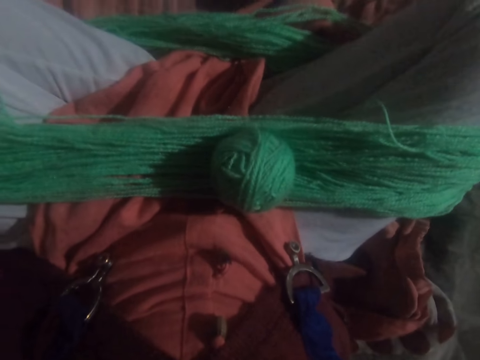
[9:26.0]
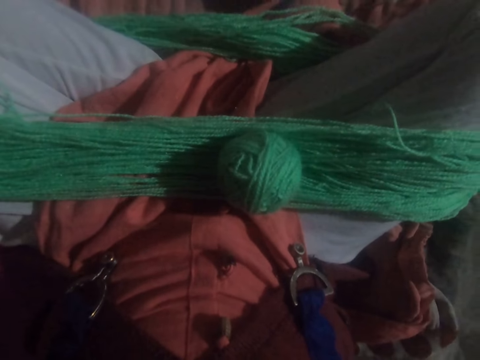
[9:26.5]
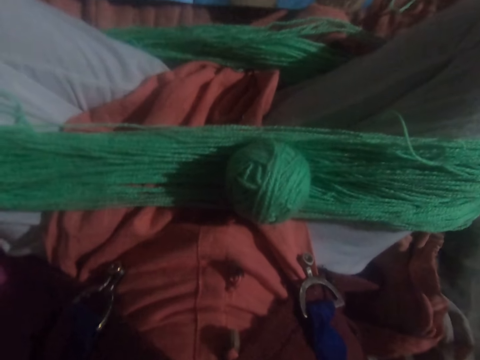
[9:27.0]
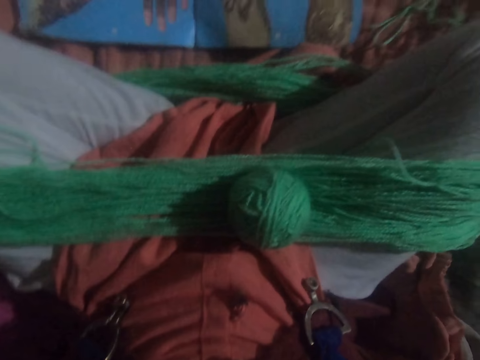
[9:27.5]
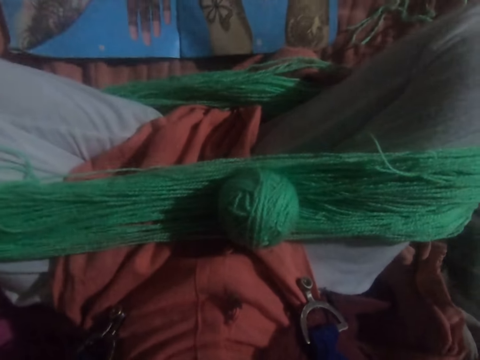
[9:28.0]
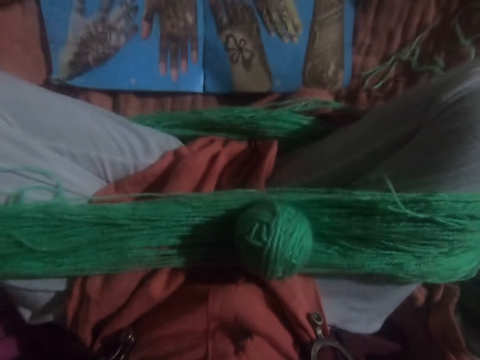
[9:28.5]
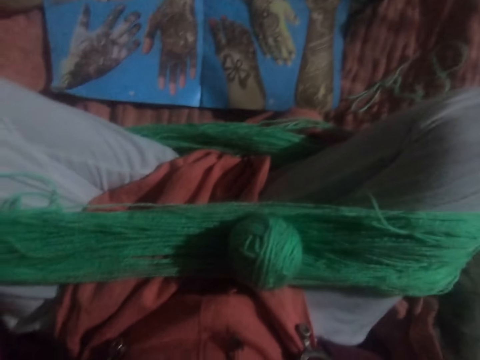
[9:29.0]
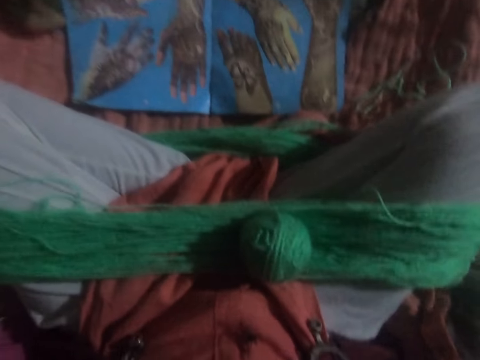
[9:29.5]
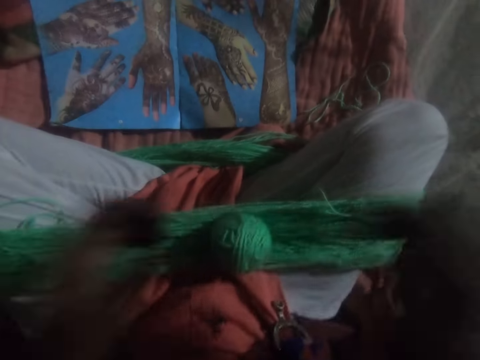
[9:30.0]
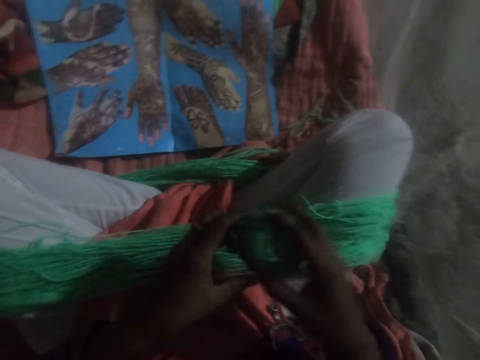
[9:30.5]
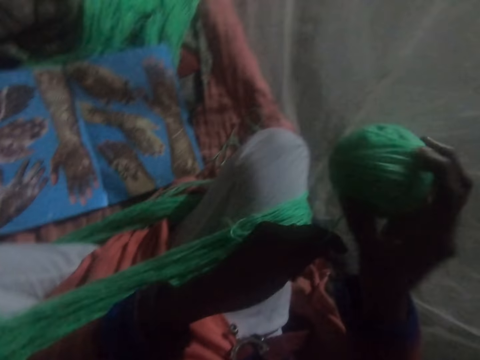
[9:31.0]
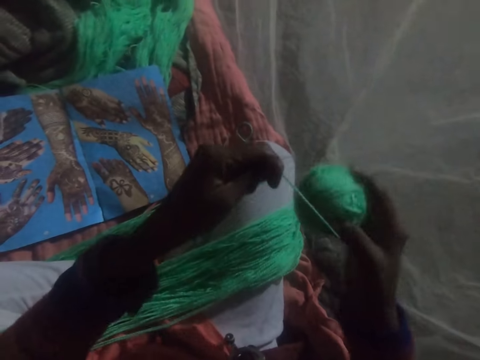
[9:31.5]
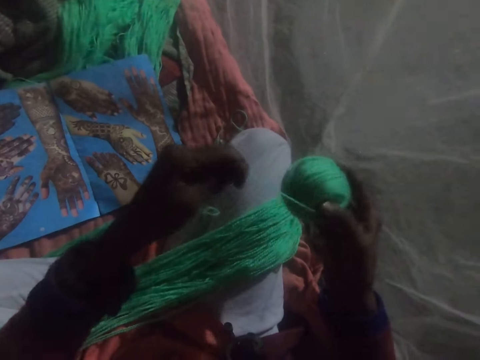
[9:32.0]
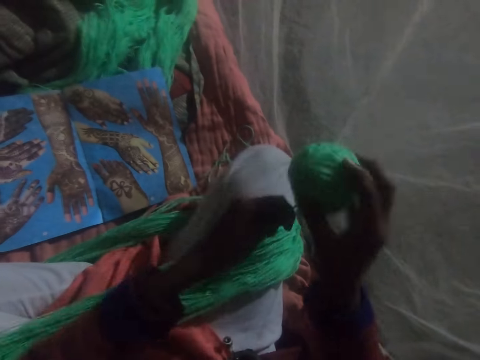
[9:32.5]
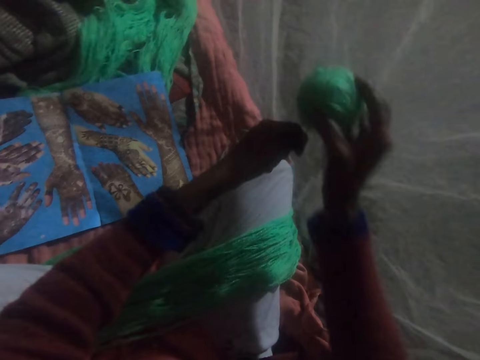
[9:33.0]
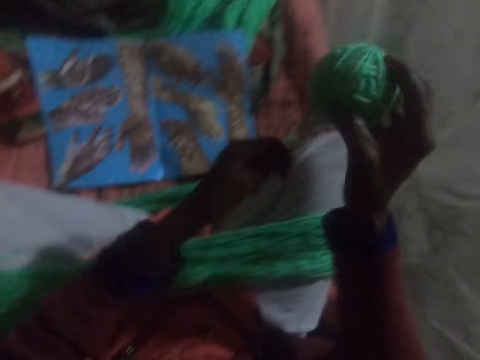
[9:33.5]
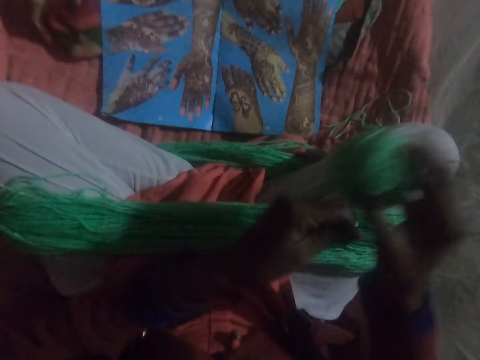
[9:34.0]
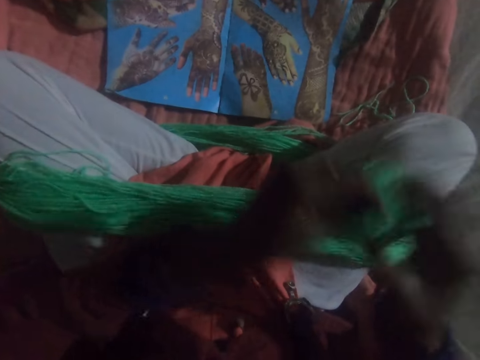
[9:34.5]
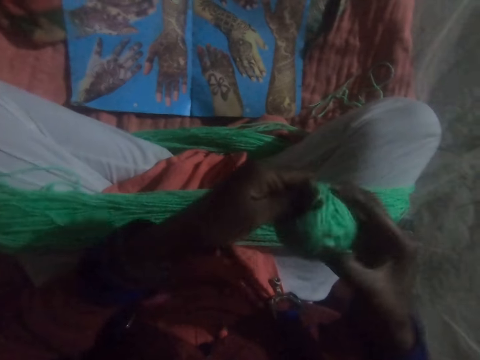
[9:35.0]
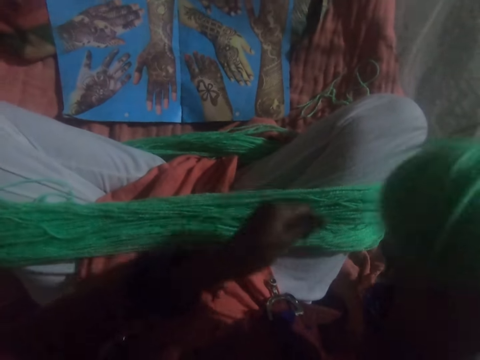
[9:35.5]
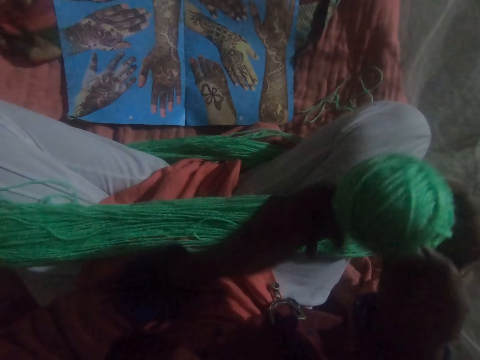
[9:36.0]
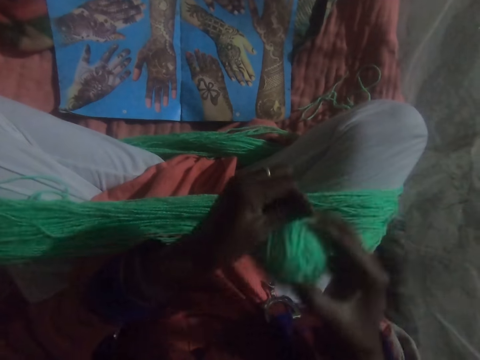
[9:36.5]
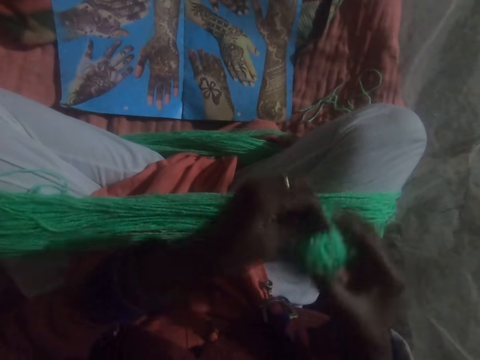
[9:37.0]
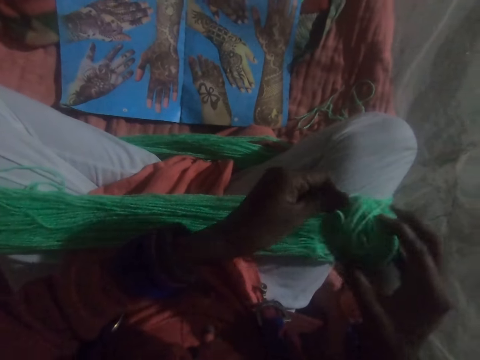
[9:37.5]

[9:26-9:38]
The camera wearer picks up the ball of yarn. She rolls the round yarn spread on the legs to form a big ball of yarn. She twists the yarn on her legs together.

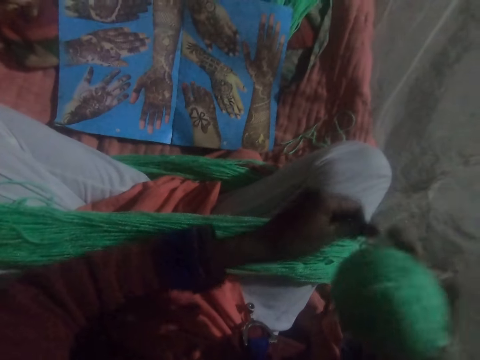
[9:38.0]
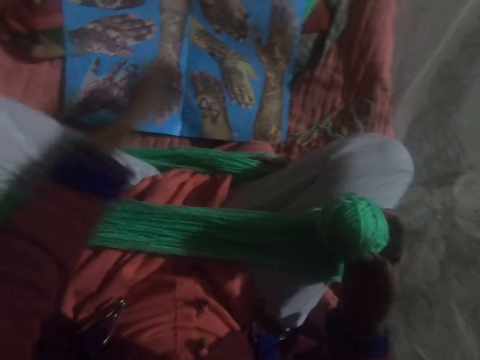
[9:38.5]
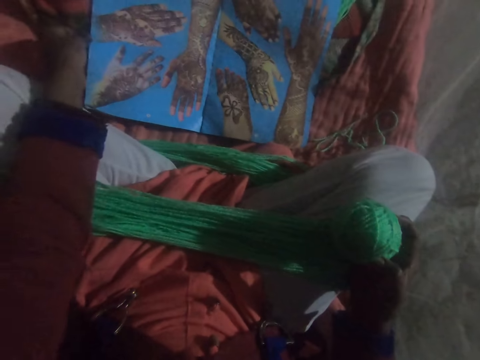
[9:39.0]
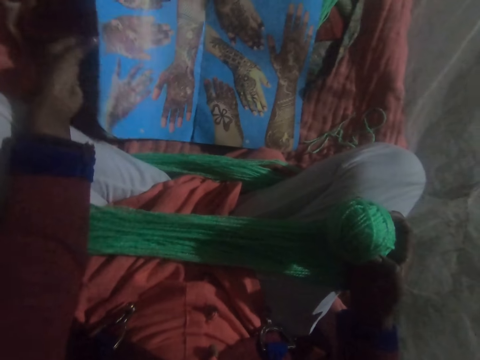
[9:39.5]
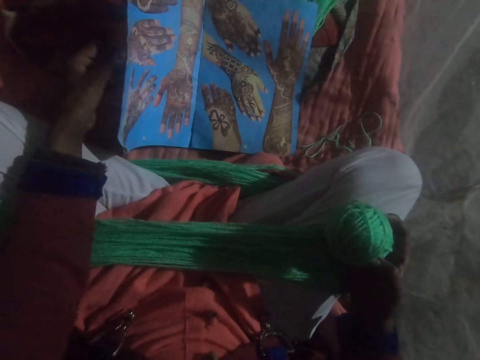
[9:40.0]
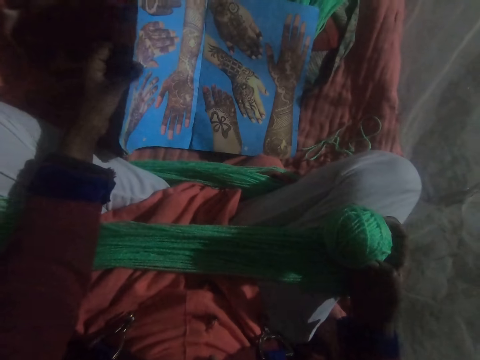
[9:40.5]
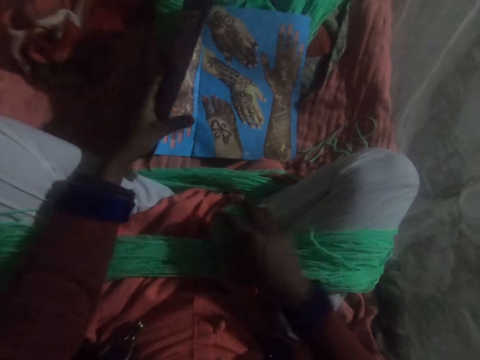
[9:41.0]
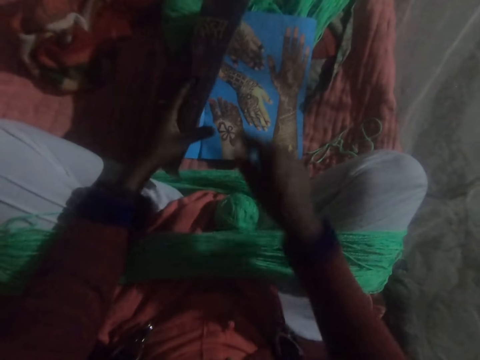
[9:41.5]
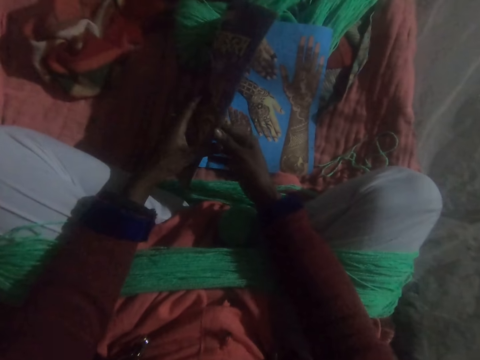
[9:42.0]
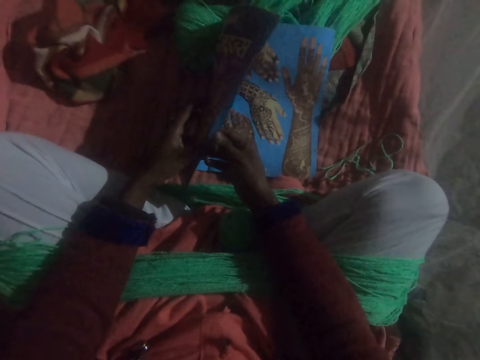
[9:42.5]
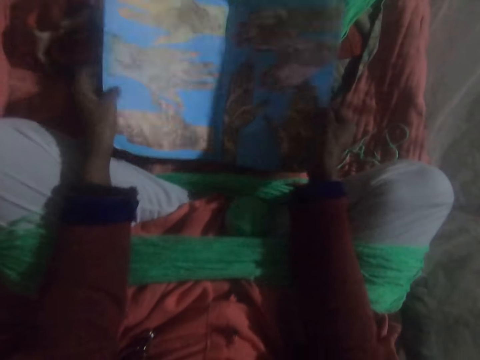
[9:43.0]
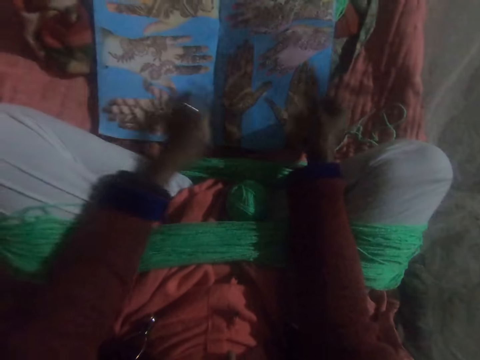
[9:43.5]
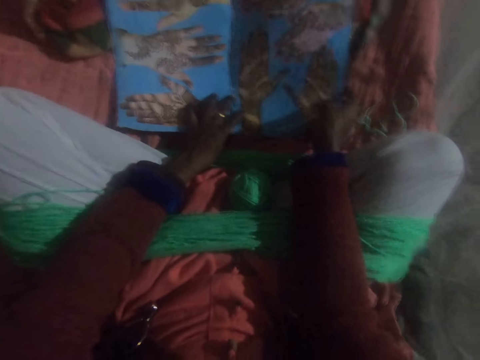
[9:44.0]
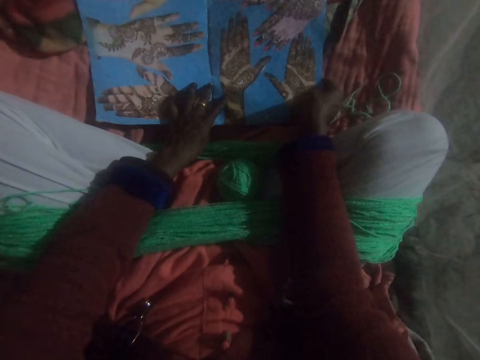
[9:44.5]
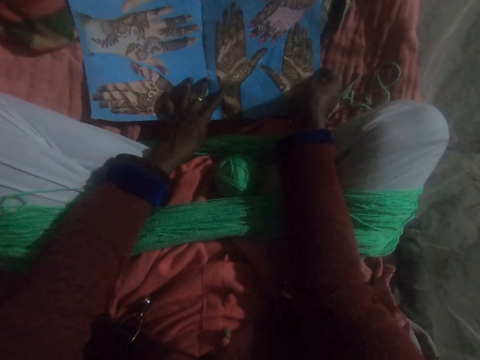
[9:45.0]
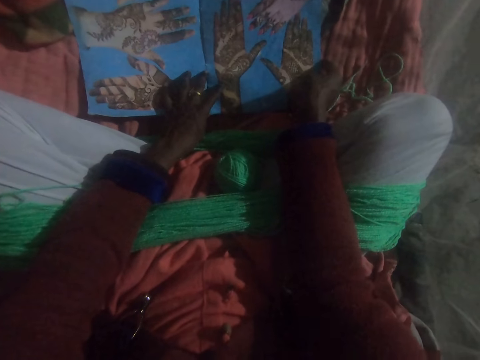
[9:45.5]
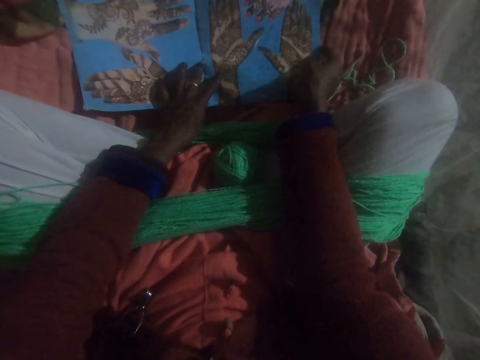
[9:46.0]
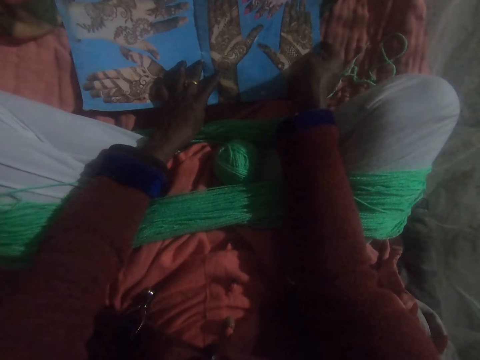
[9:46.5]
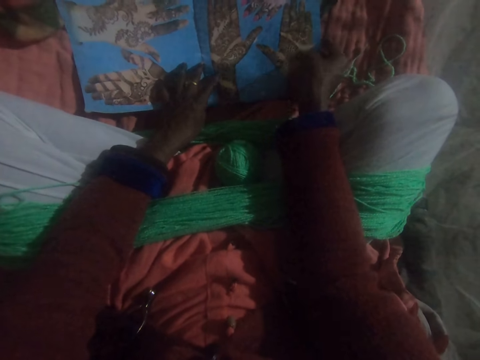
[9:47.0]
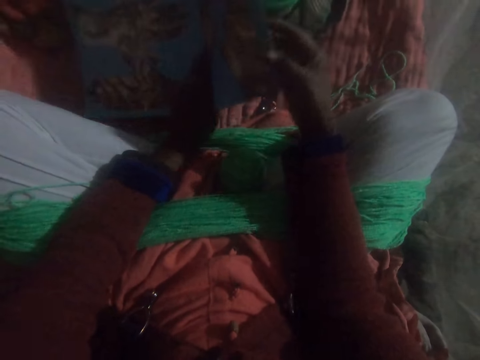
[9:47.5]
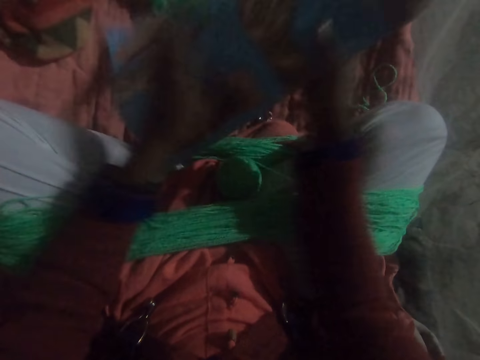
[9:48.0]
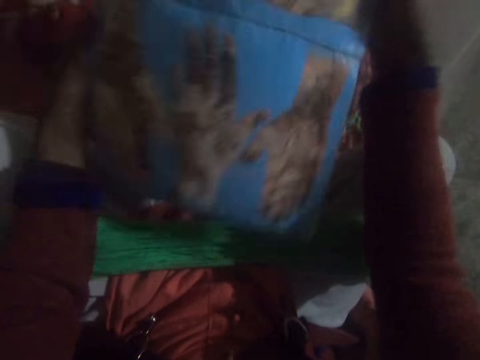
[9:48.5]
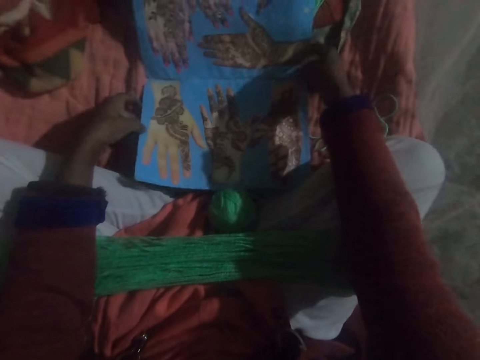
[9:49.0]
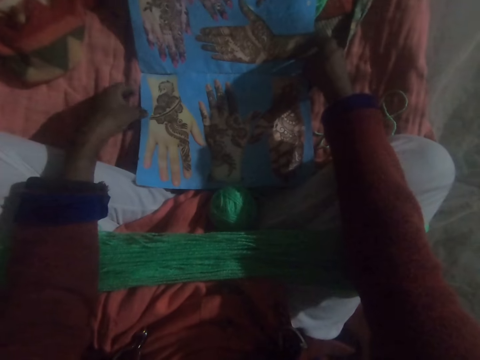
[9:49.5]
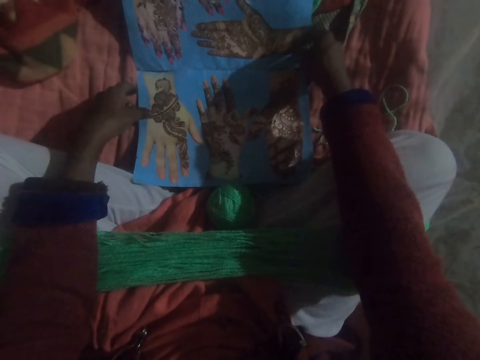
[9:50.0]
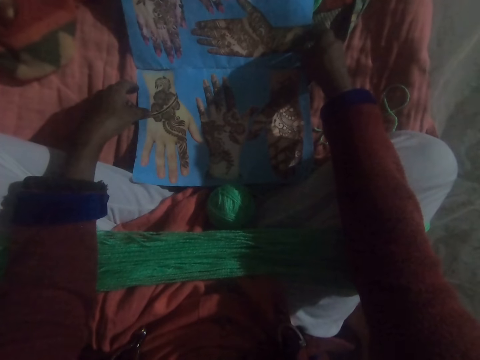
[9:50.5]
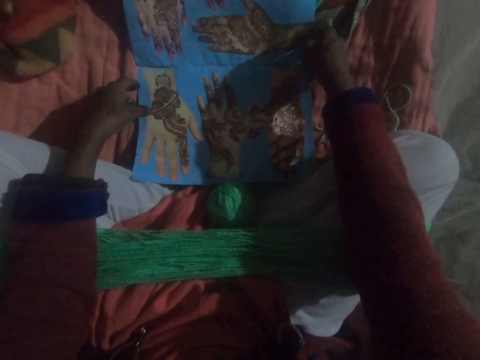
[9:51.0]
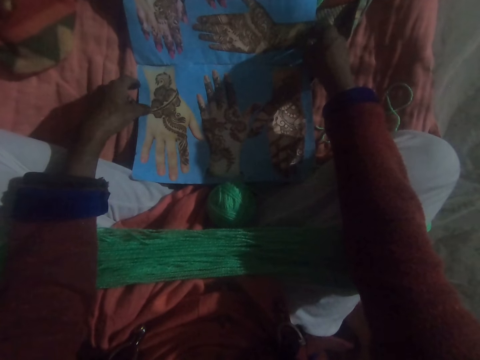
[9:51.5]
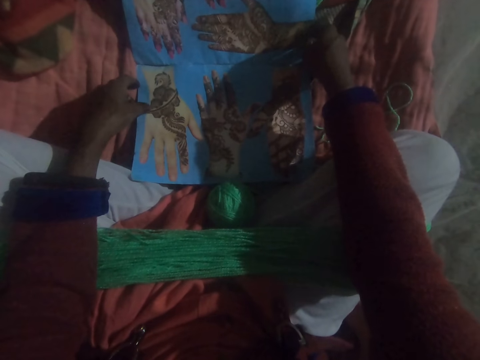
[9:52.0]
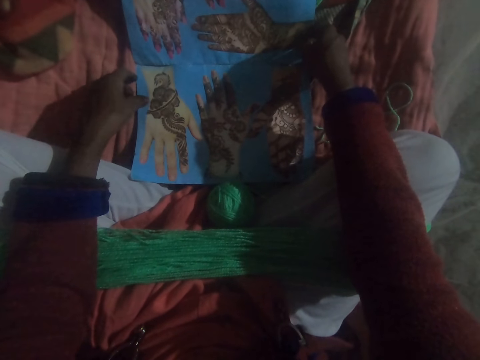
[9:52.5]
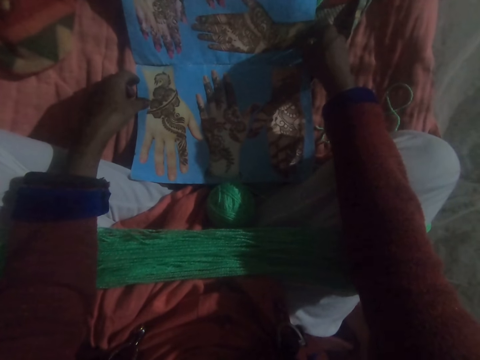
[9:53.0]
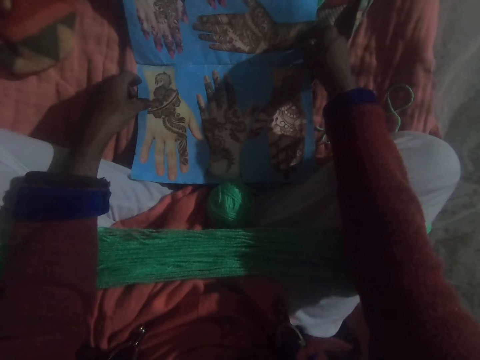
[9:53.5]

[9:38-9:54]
The camera wearer lifts up a booklet or book with palms with drawings. She drops the ball of yarn on her lap. She turns a page on the booklet and opens the book. She holds the page in place with her left hand. She looks at the palm drawings. She turns the booklet sideways. She picks up the book. She places the booklet down. She looks at the palm drawings.
